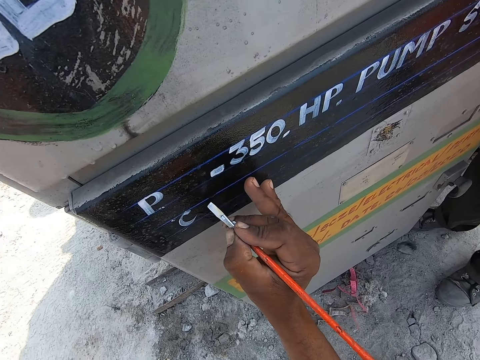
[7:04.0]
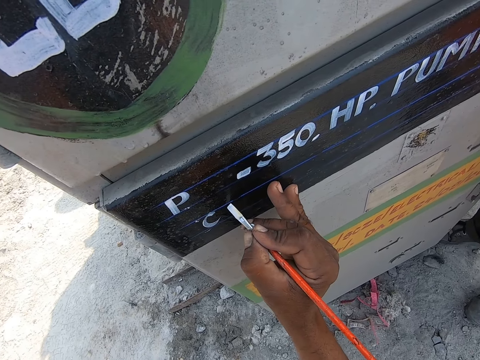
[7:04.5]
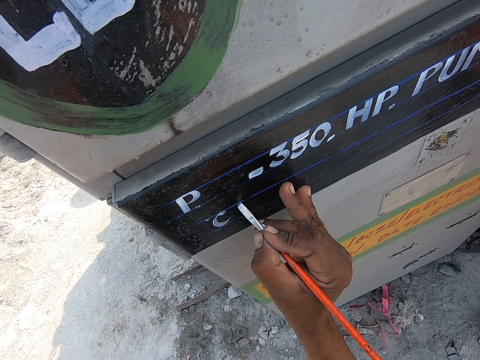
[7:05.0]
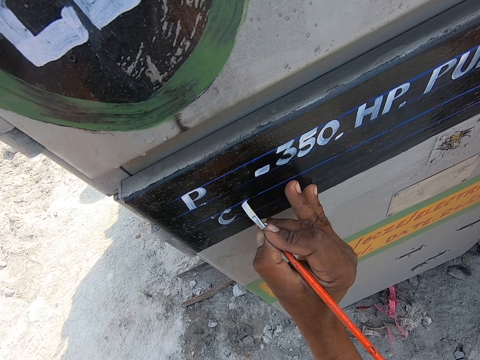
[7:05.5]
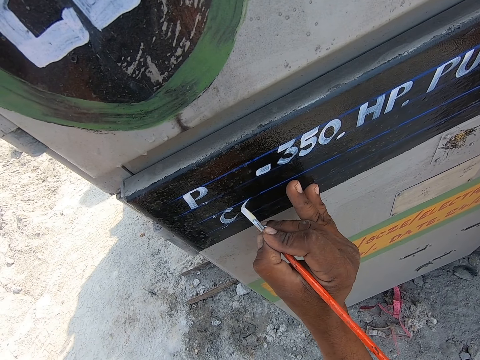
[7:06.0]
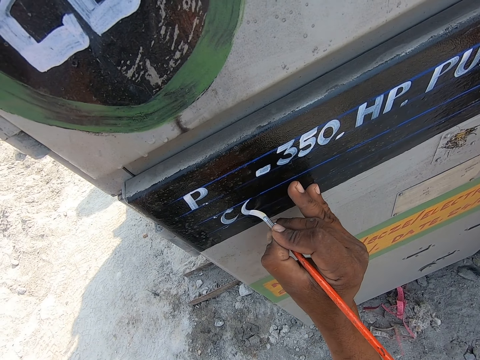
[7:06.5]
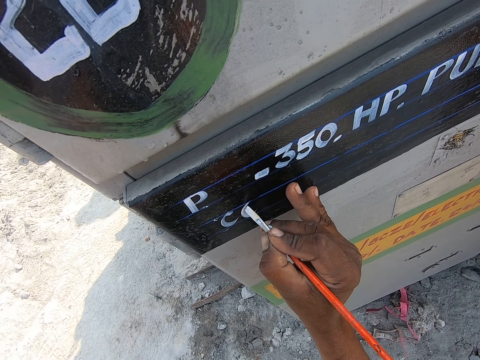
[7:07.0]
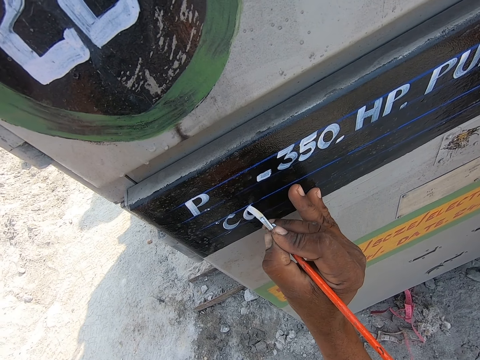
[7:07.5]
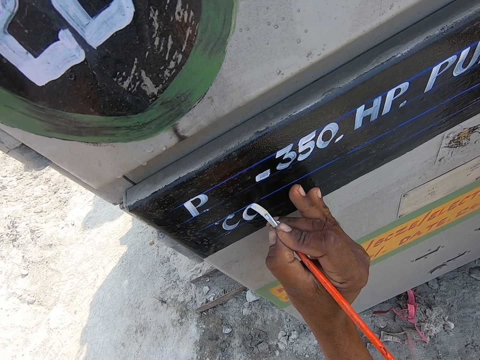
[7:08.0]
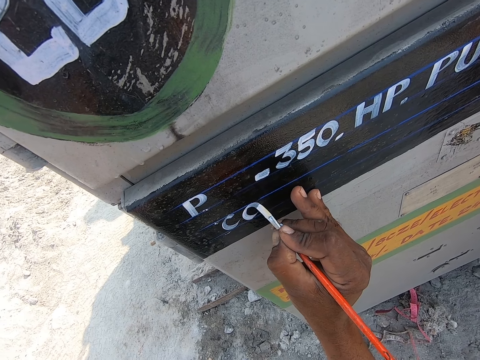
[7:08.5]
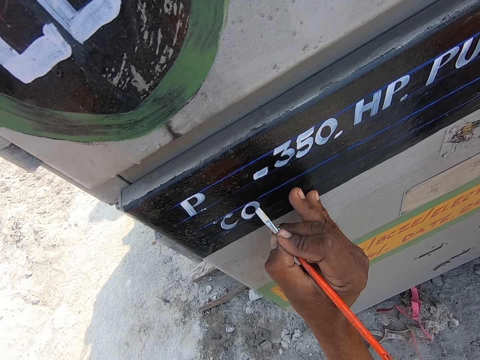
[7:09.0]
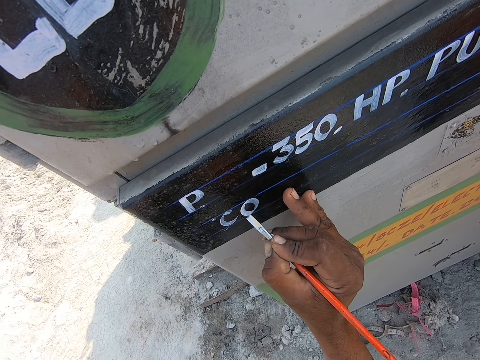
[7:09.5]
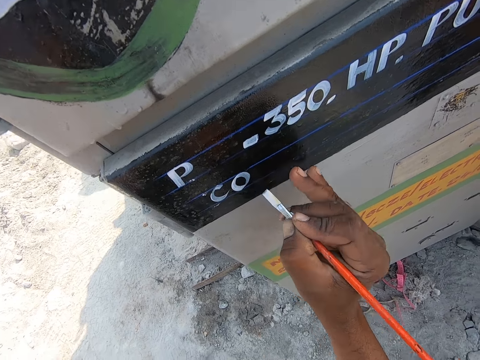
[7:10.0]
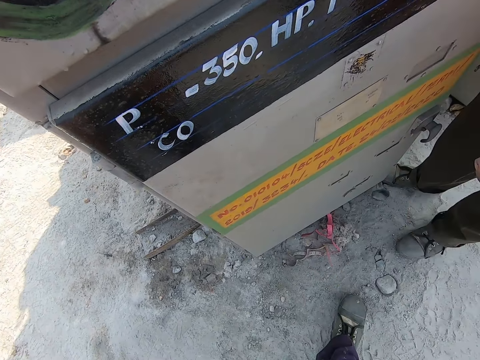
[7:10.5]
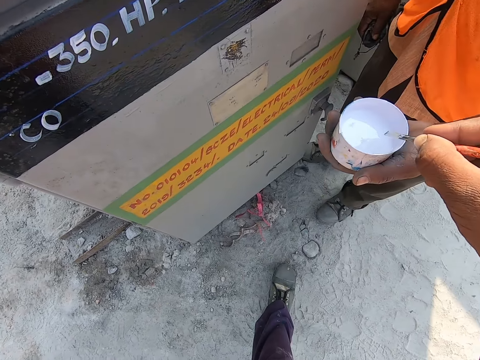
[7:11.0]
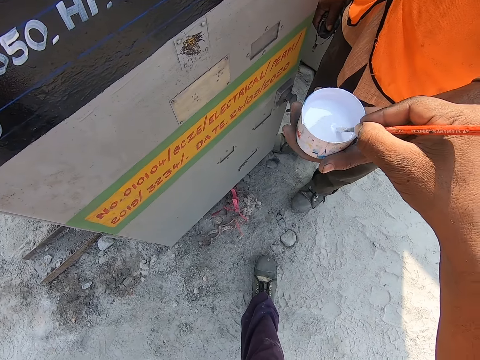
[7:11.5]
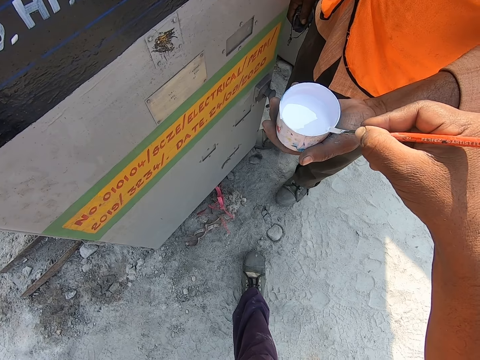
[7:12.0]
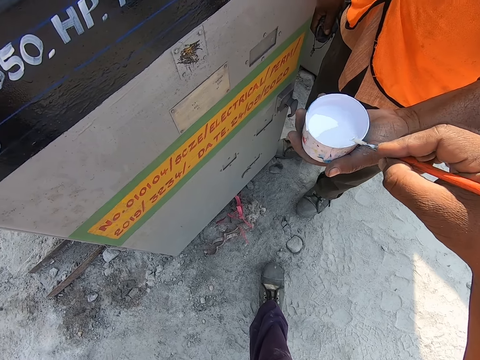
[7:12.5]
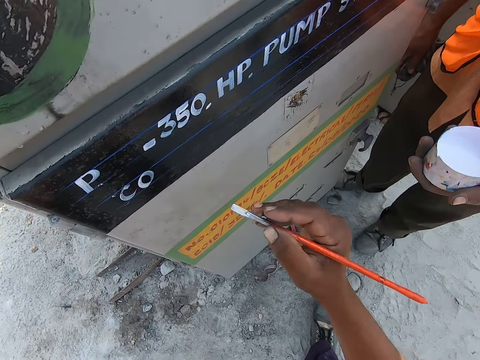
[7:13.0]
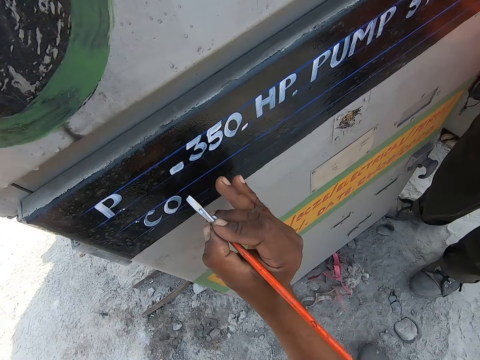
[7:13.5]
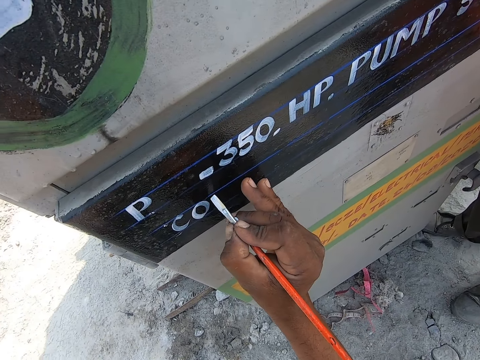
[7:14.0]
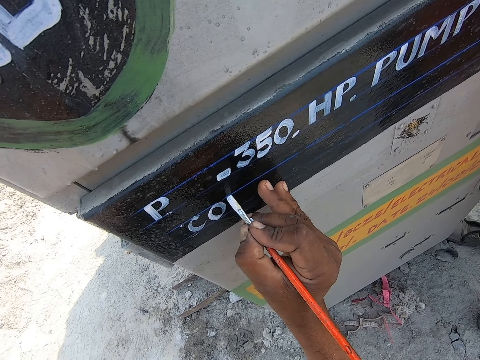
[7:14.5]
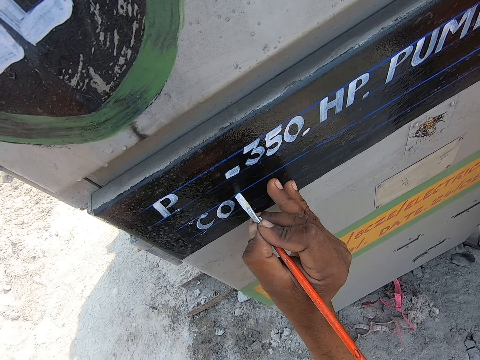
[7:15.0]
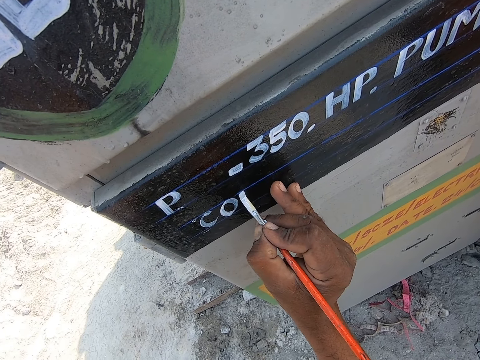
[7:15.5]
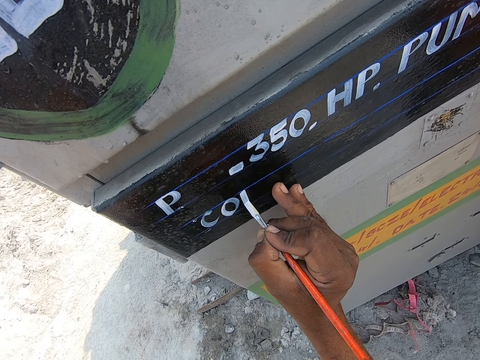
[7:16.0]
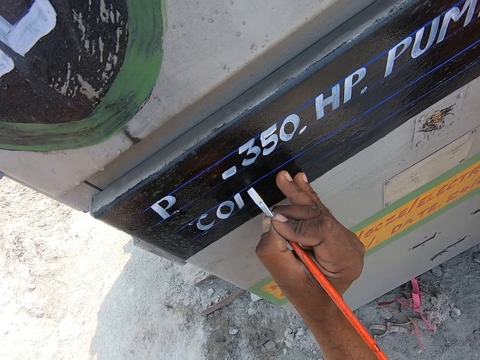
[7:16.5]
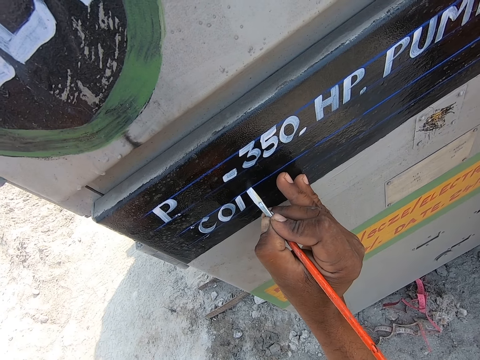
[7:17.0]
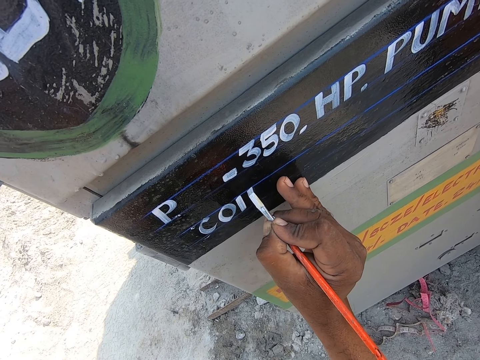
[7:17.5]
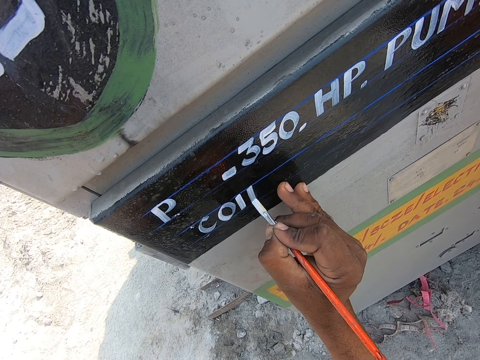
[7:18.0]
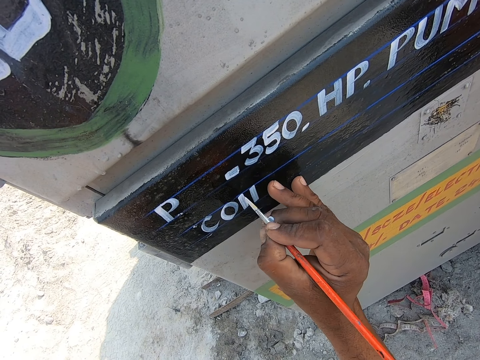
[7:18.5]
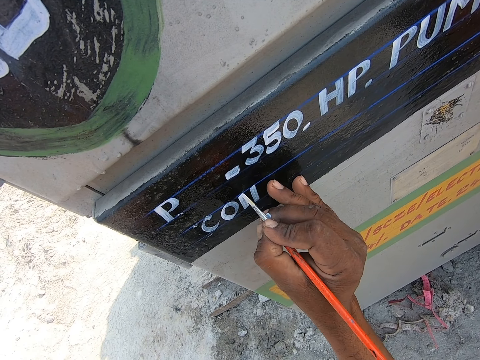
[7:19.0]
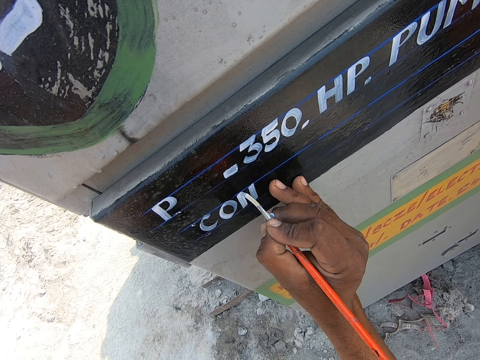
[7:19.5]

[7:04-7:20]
The camera wearer draws on the wall using a paint brush. They dip the brush in the paint on the container with the right hand. They draw on the wall using the paint brush.

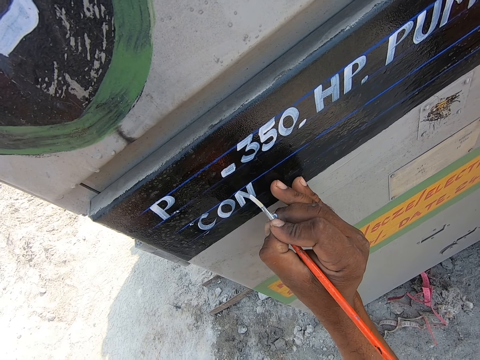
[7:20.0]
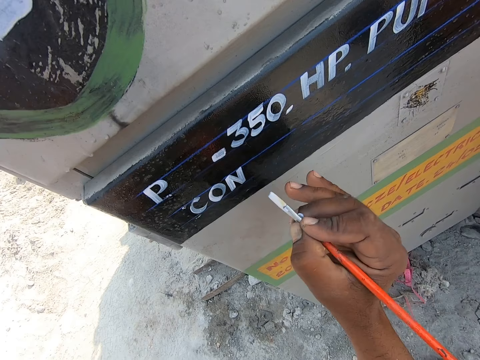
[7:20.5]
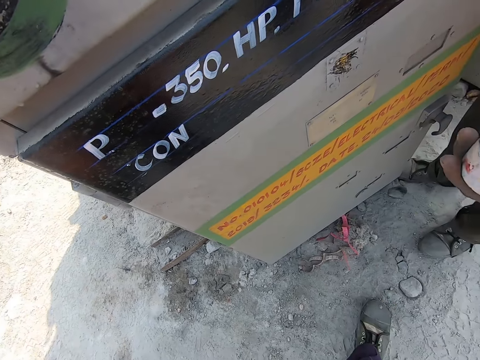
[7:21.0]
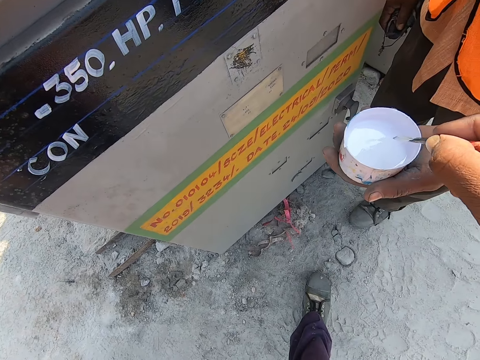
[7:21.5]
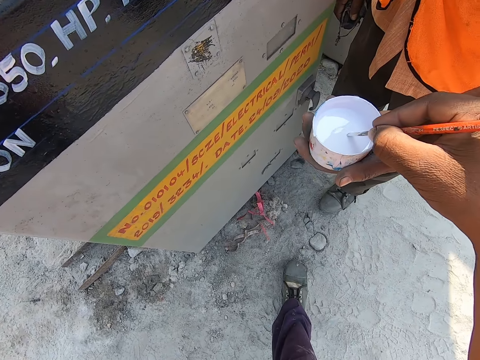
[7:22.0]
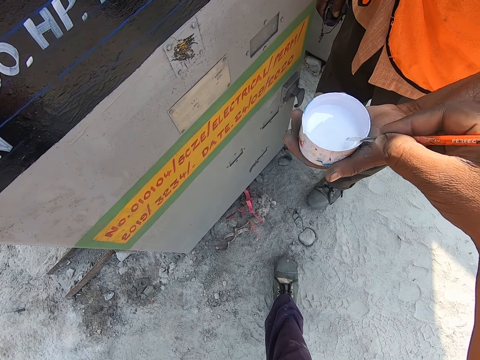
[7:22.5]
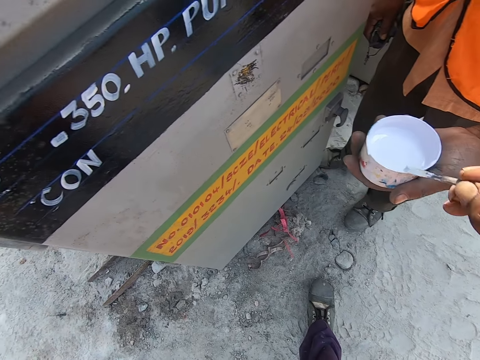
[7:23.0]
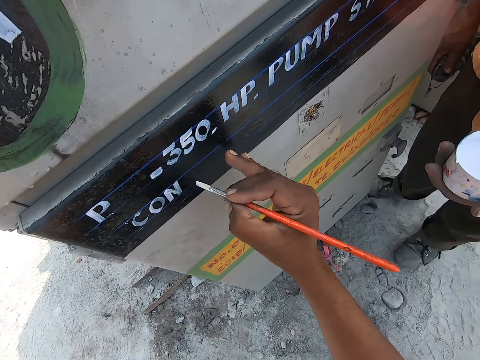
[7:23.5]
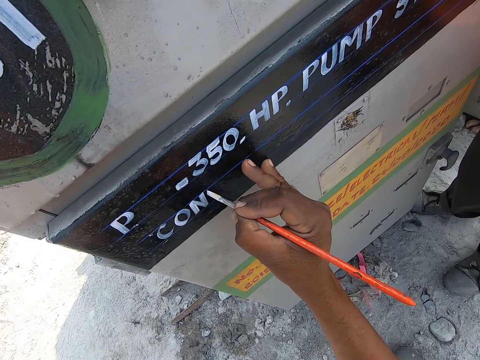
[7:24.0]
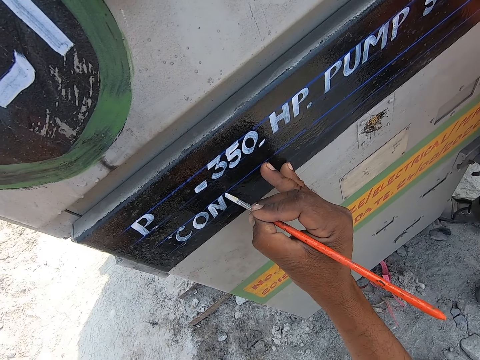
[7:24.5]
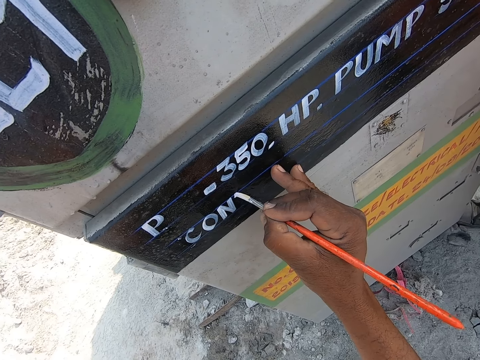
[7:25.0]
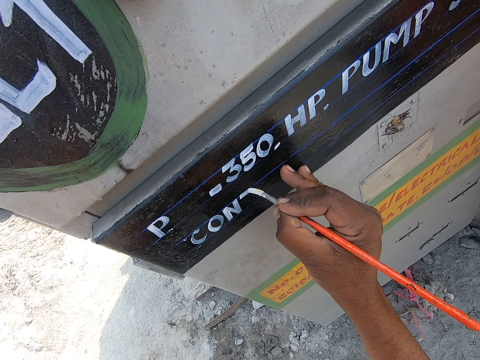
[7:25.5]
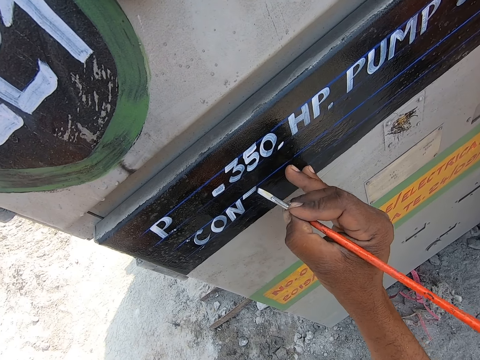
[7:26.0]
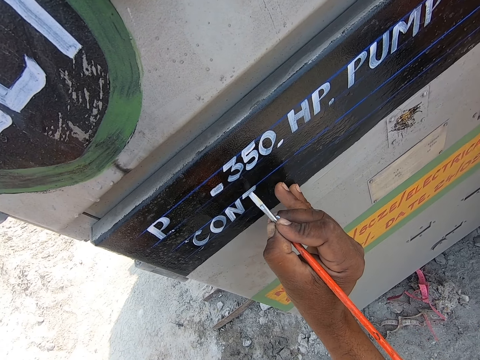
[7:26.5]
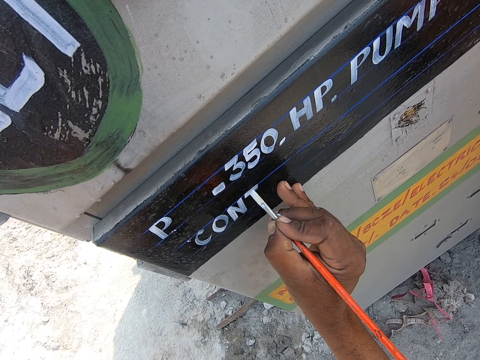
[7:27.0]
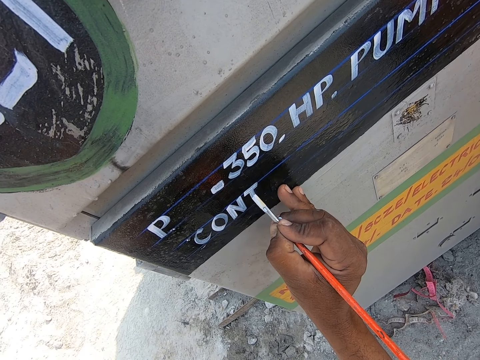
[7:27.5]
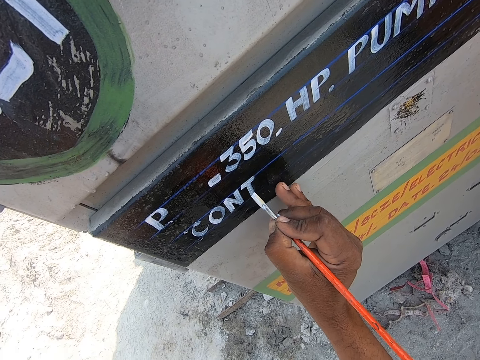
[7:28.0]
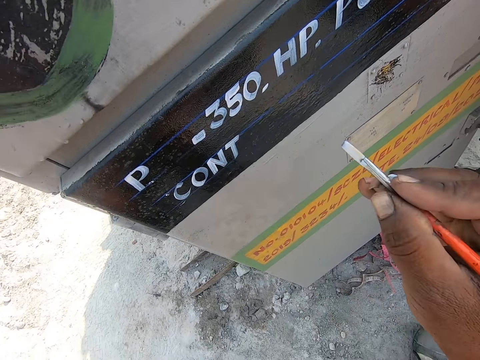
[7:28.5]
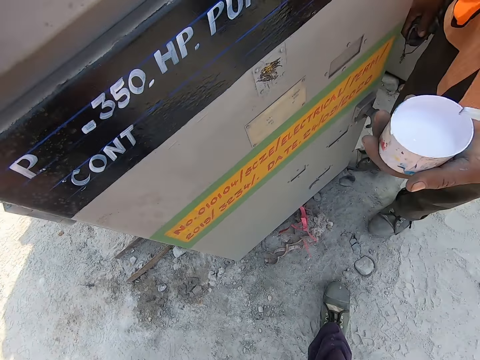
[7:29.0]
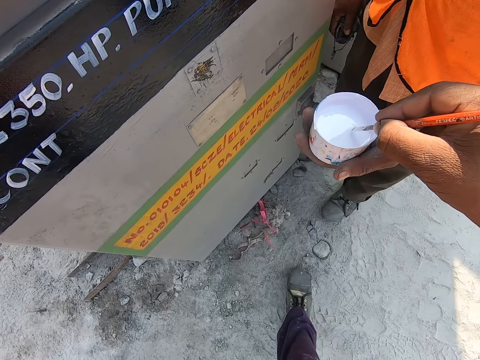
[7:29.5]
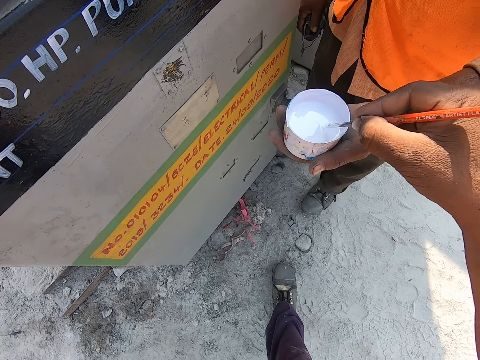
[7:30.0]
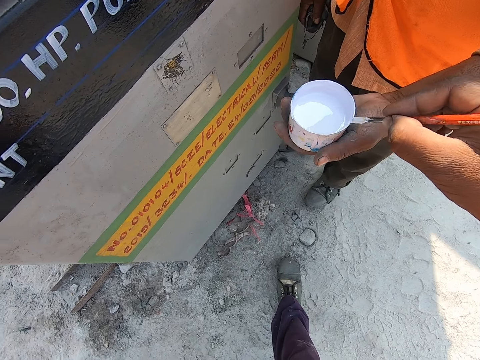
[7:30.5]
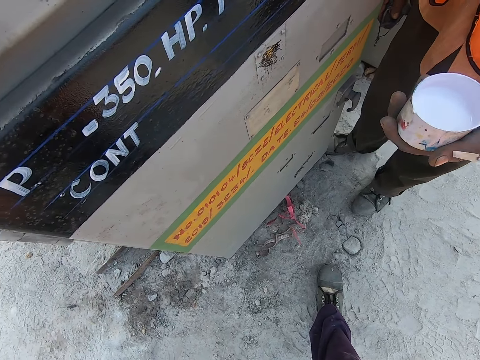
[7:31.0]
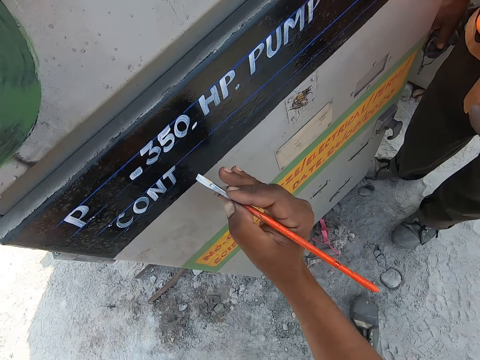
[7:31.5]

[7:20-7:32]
The camera wearer dips the brush in paint on the container with the right hand. They draw on the wall using a paint brush. They take paint on the container.
